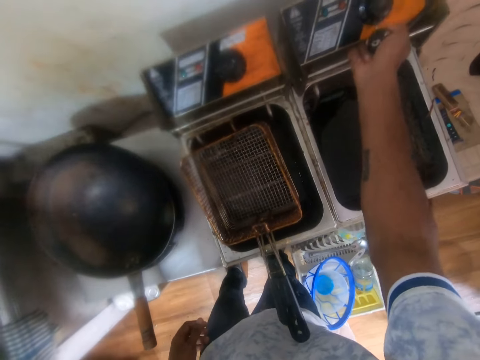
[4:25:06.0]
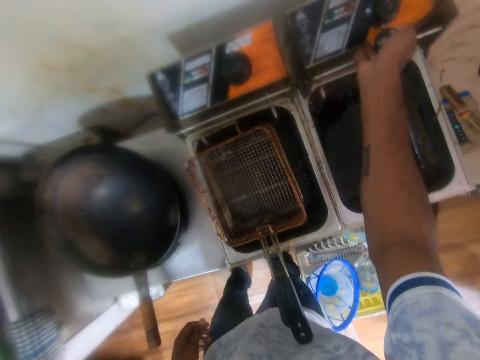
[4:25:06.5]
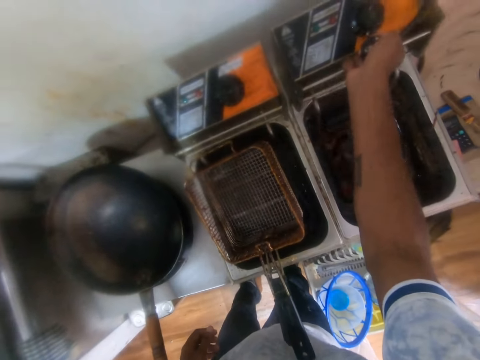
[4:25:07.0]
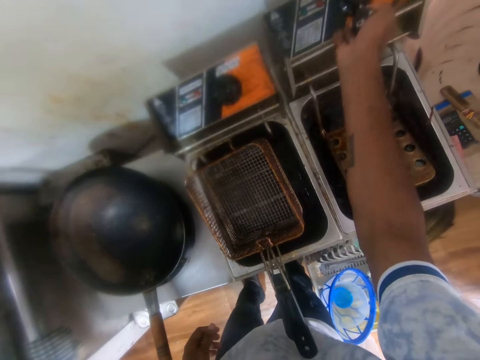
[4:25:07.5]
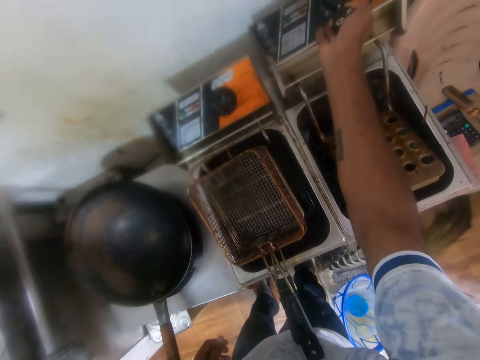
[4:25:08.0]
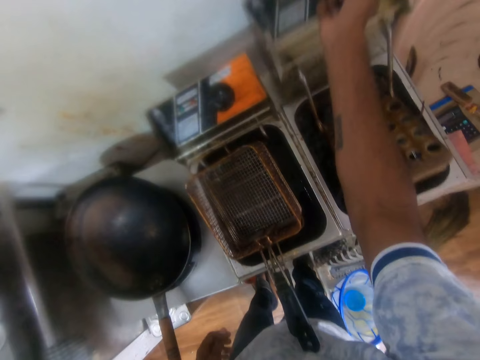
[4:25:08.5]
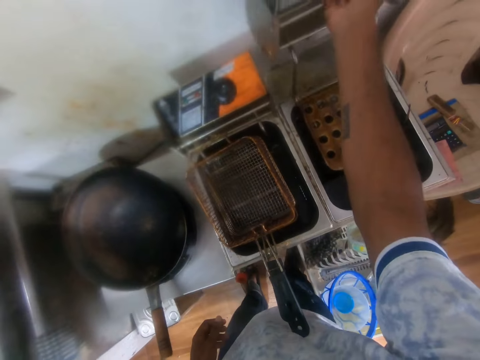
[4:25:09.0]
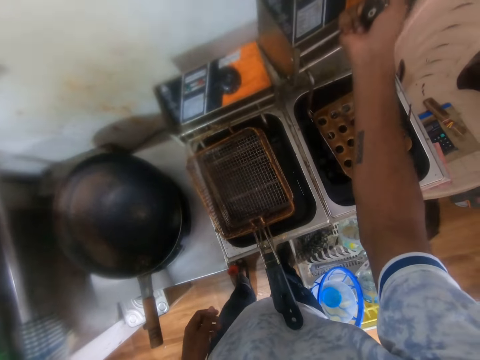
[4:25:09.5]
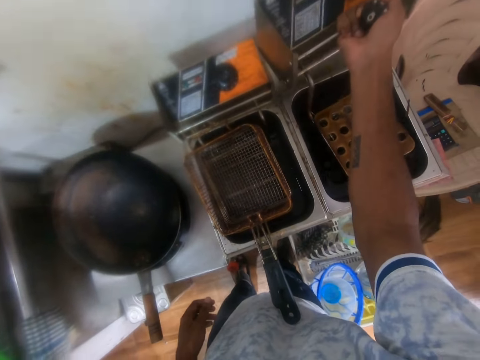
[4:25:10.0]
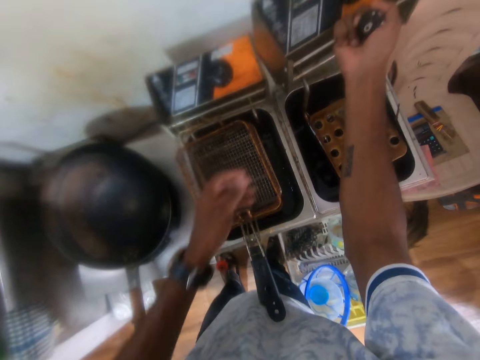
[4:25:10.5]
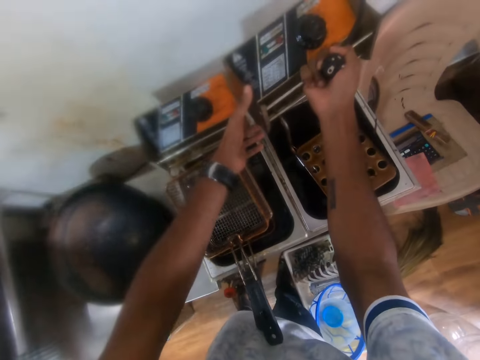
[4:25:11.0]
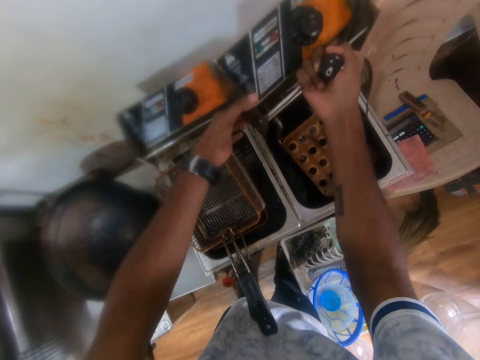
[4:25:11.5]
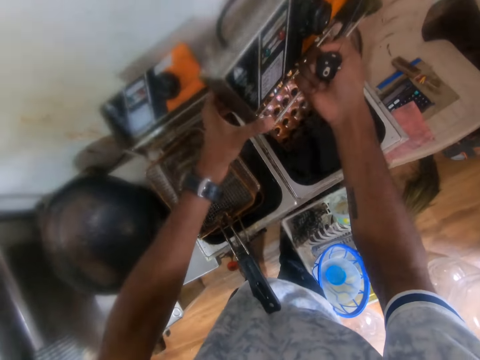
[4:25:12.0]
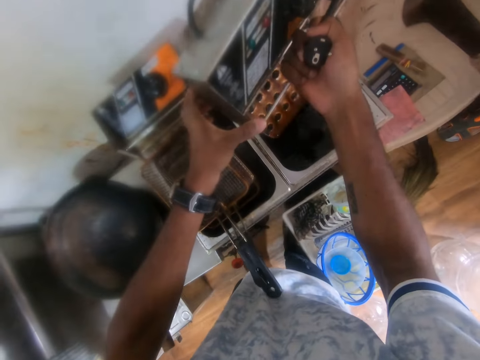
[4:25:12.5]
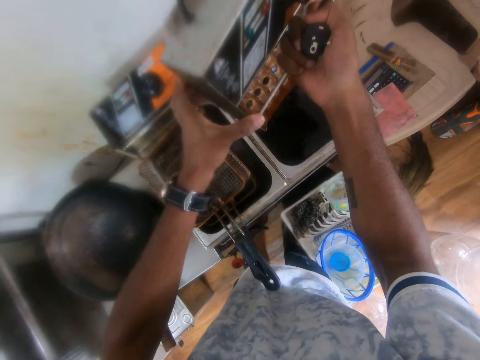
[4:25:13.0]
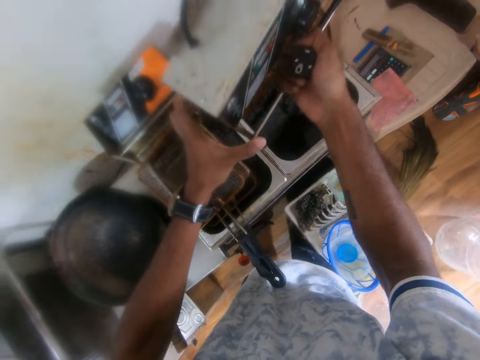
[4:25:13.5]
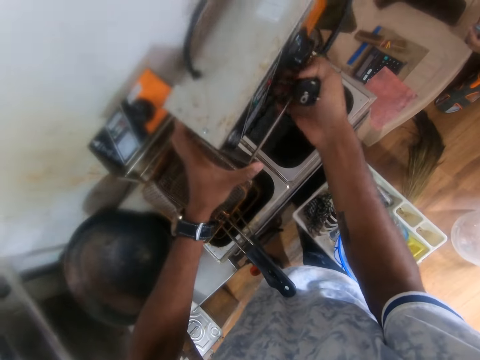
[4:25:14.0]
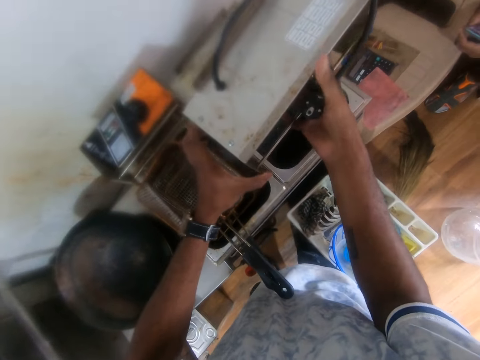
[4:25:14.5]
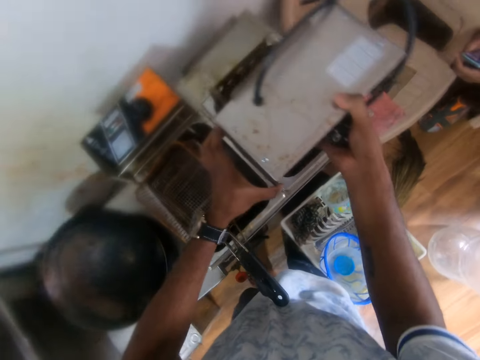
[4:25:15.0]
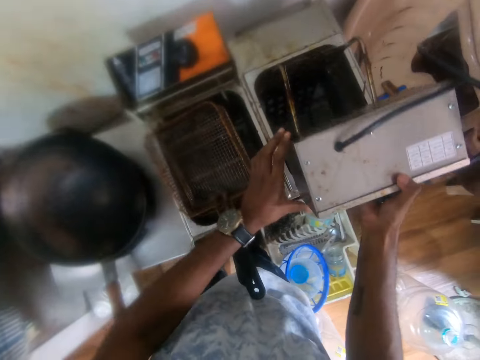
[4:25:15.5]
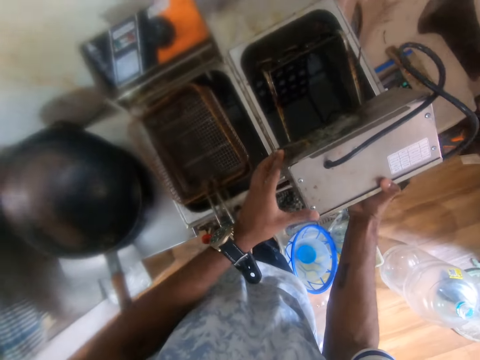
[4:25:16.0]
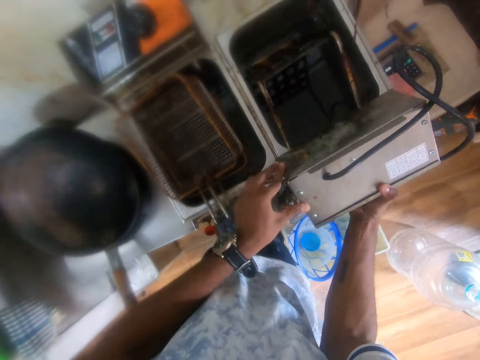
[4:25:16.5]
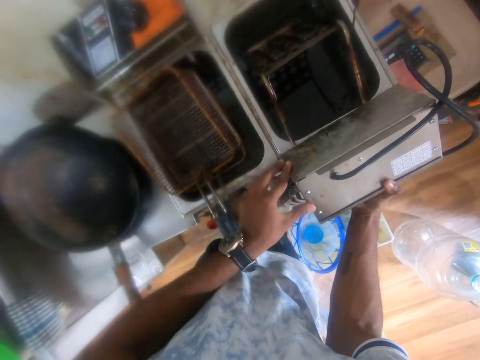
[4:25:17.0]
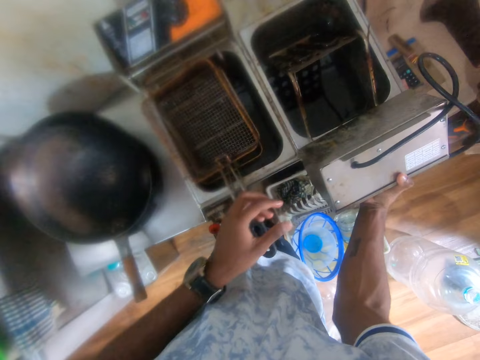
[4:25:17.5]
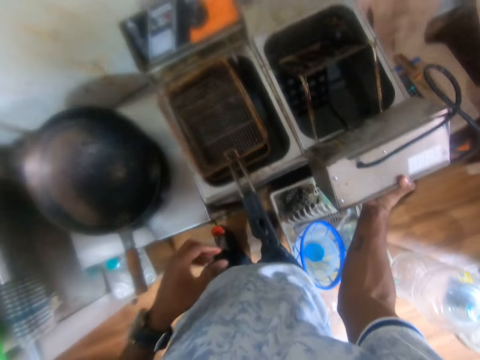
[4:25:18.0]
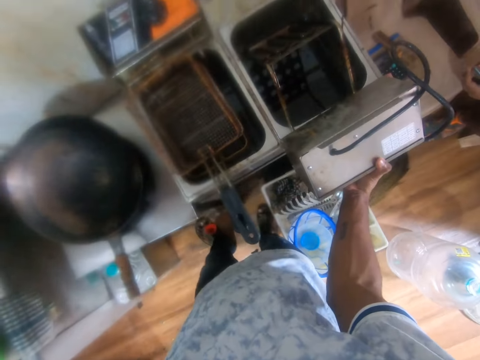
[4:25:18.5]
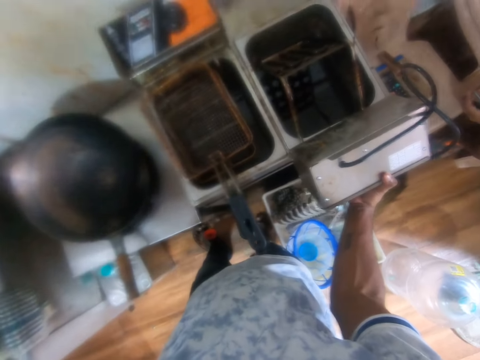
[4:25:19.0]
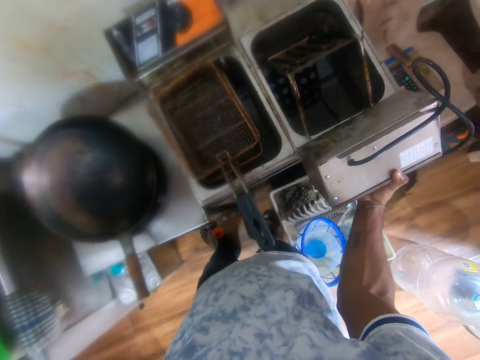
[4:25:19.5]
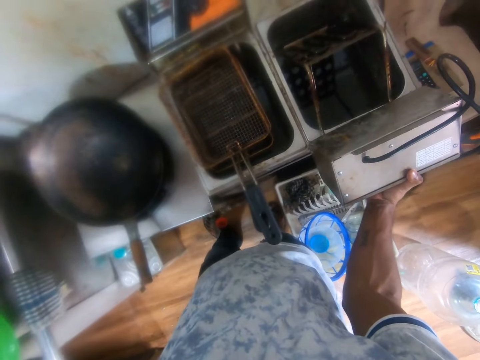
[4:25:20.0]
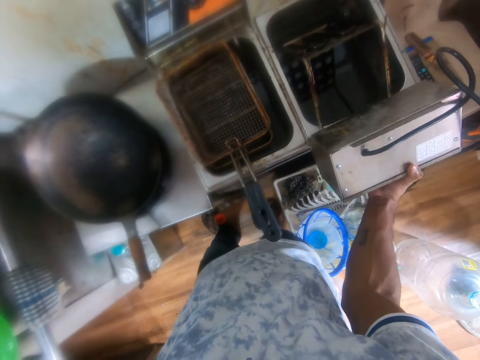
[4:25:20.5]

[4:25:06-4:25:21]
The camera wearer detaches the control assembly from the fryer. He drains out oil from the control panel into the deep fryer with his hands. He holds the control assembly with both hands. He holds the control assembly on the fryer. He places the control panel on the deep fryer with his right hand. He talks in the room.

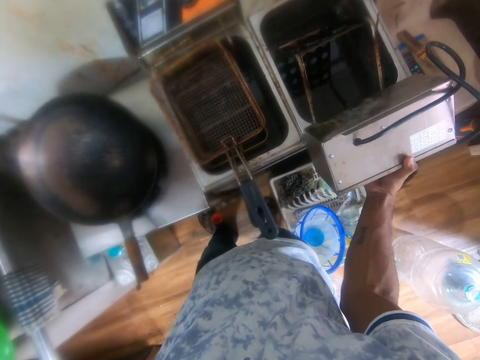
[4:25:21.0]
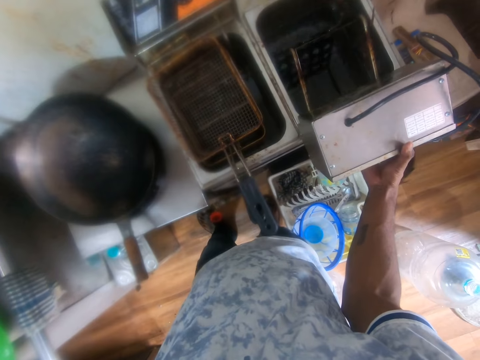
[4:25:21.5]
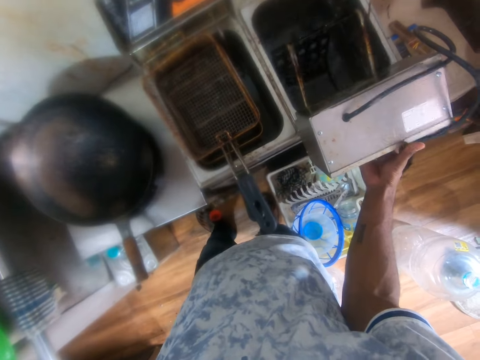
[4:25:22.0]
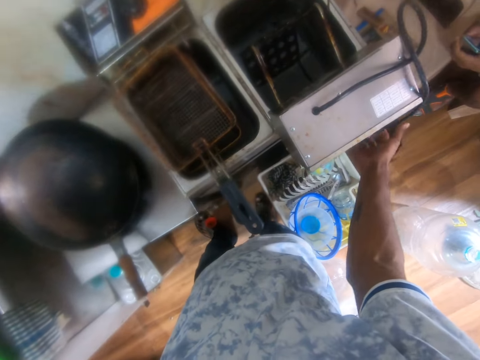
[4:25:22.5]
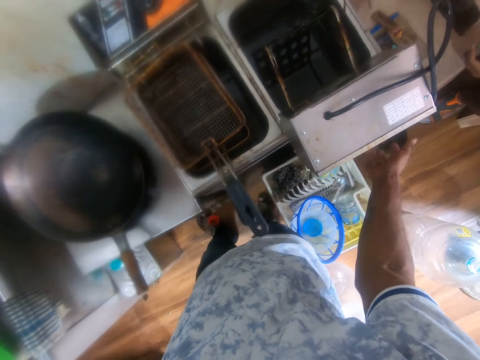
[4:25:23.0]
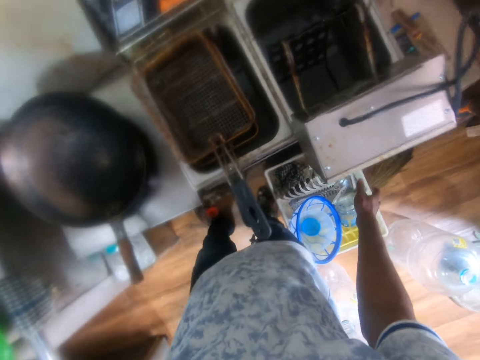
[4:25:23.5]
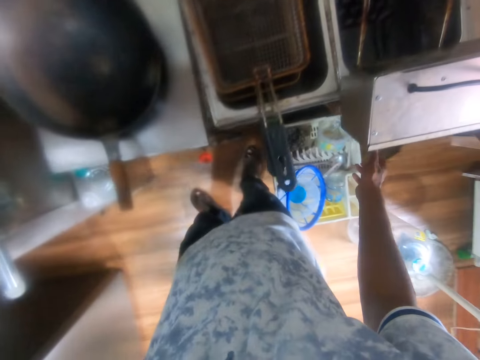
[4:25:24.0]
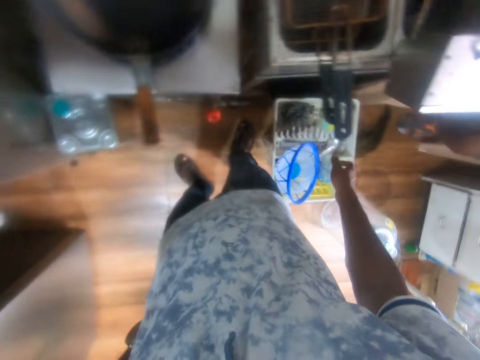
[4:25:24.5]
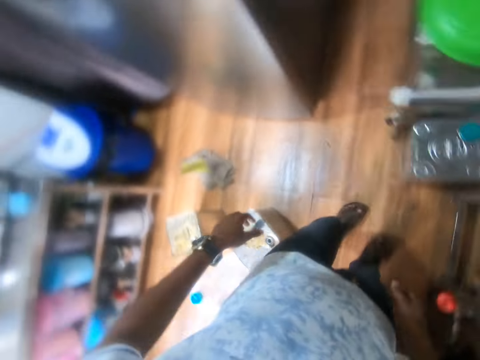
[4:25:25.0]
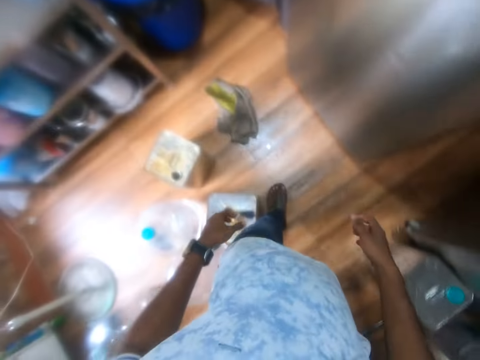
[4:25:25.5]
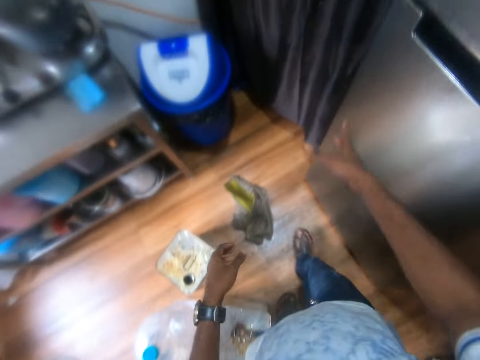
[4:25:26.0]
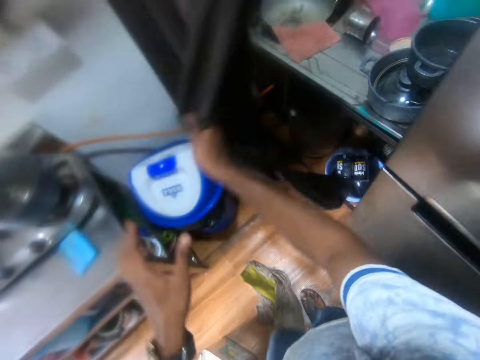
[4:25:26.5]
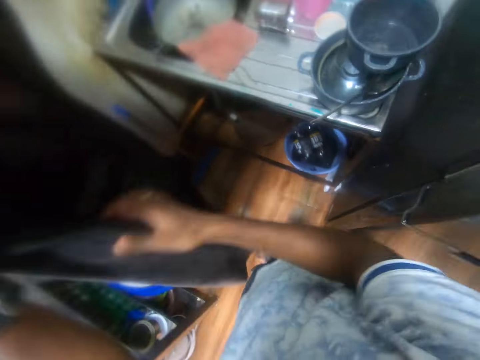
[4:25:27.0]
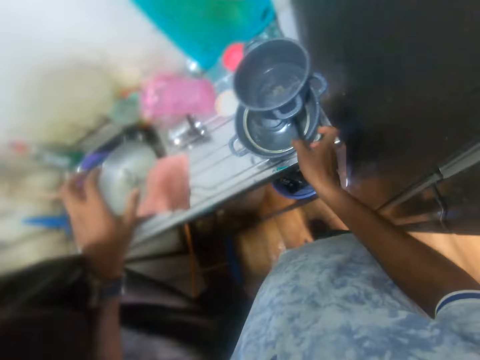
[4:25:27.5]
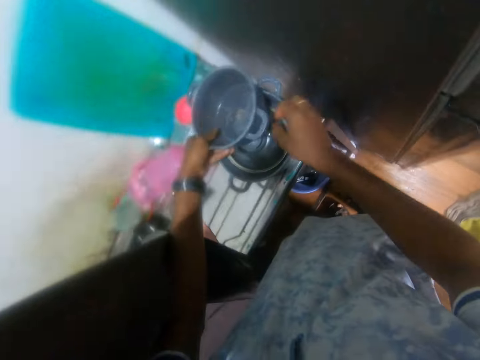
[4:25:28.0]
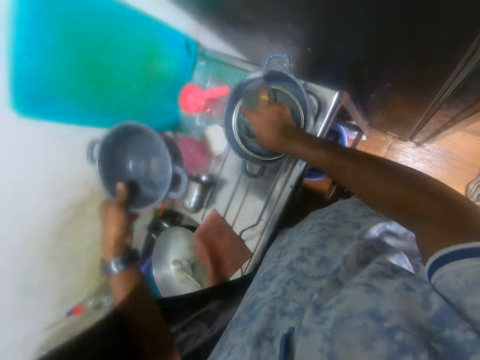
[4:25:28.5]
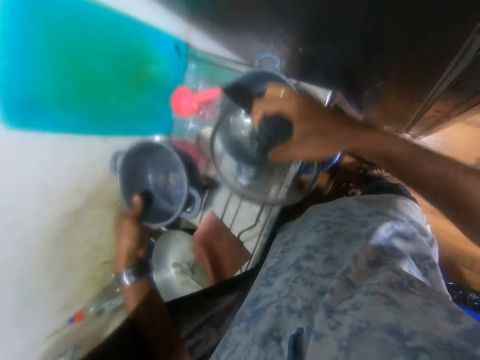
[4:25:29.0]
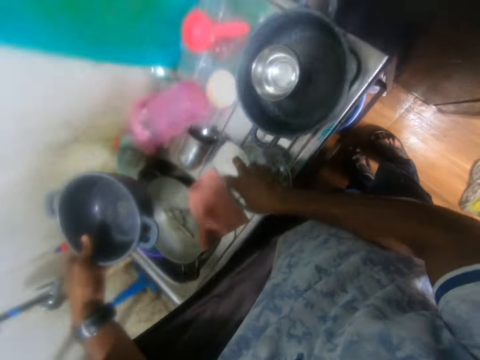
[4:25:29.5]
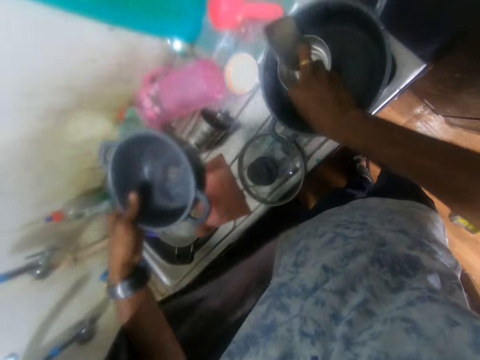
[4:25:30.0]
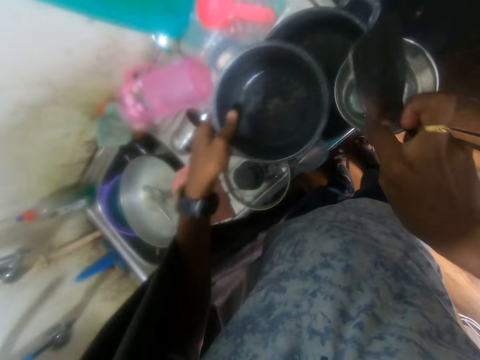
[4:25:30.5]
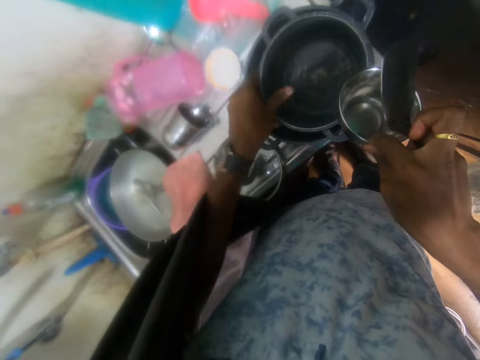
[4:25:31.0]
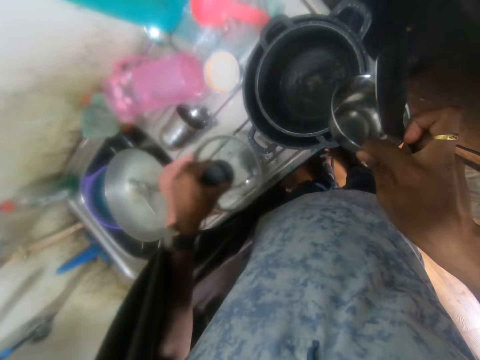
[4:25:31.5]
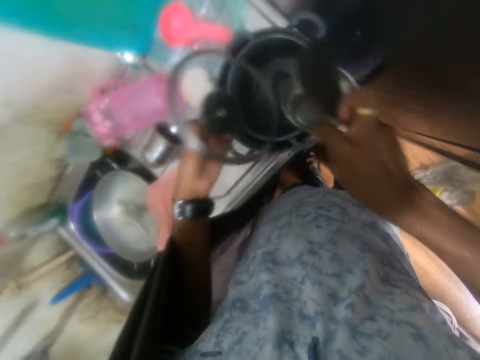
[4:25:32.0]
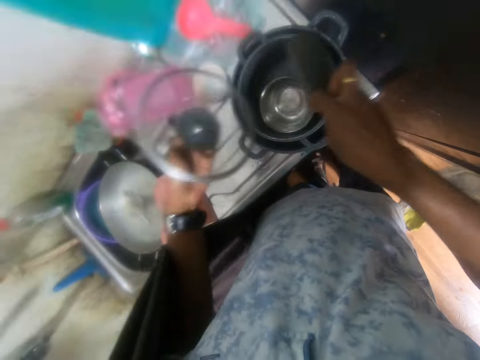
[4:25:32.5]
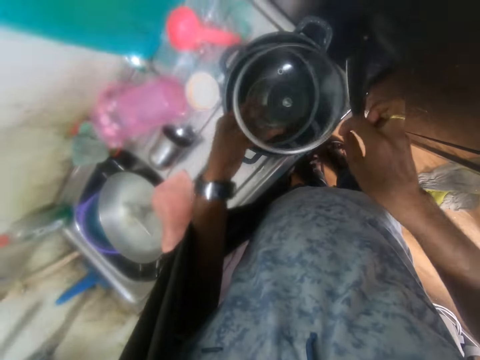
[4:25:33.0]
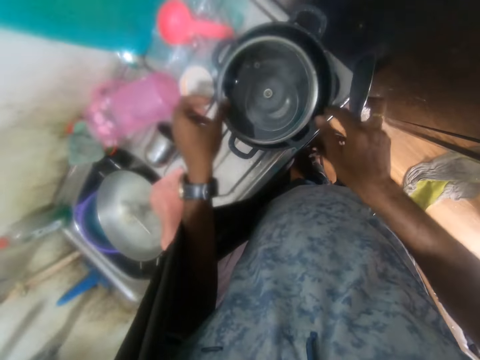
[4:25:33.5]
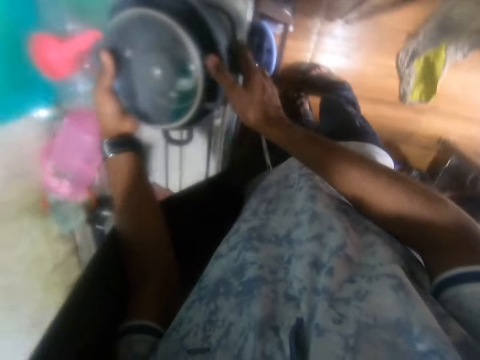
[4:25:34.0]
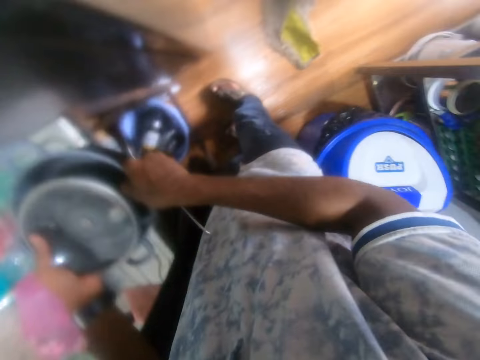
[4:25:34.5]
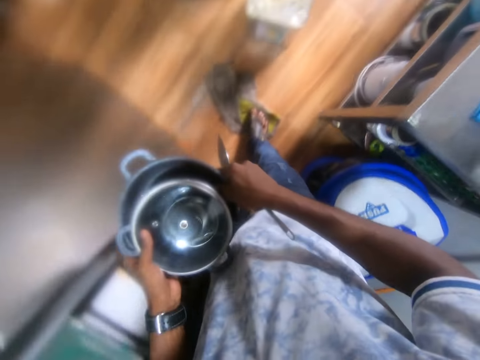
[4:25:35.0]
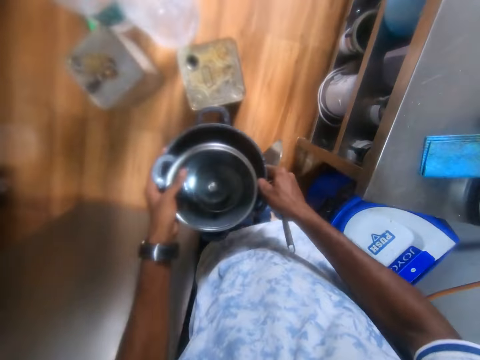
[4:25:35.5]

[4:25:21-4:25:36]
The camera wearer removes his right hand from the control panel. He moves in the room. He opens the kitchen curtain with his right hand and moves the curtain. He adjusts the kitchen curtain with his left hand. He knocks the spoon. He removes a pot from a pot cover on the basin with his left hand. He removes the pot cover and a cooking spoon from a pot on the basin with his right hand. He drops the pot cover on the basin with his right hand. He removes a plate from the pot with his right hand. He drops the pot into the big pot with his left hand. He picks the pot cover from the basin with his left hand. He drops the plate into the pot with his right hand. He drops the pot cover on the pot with his left hand. He picks the pot from the basin with his hands. He walks in the room.
